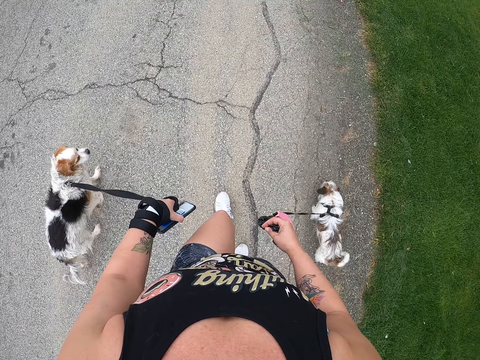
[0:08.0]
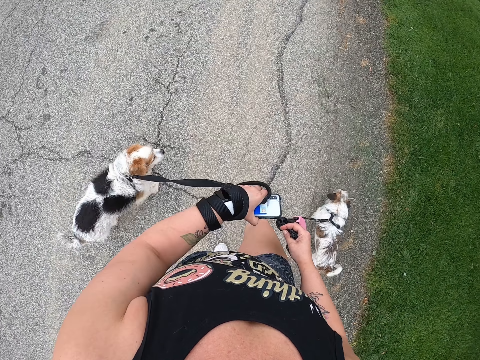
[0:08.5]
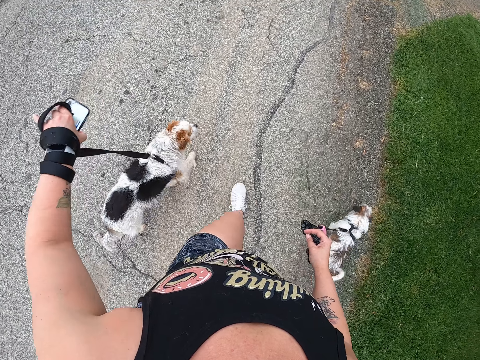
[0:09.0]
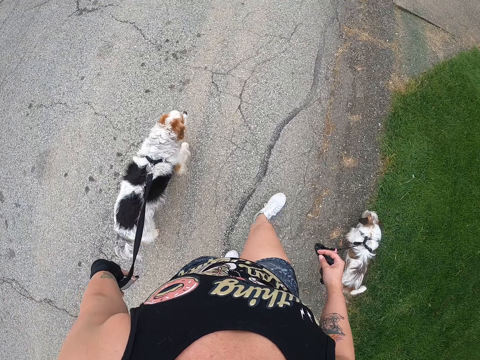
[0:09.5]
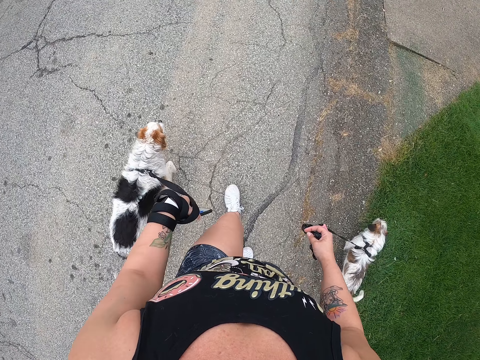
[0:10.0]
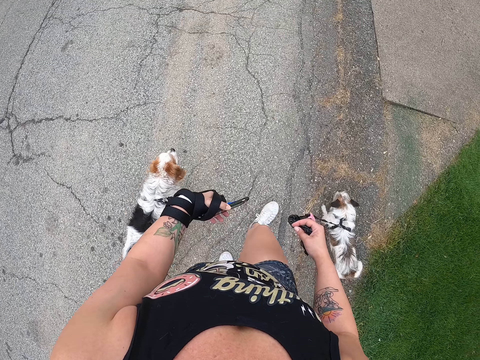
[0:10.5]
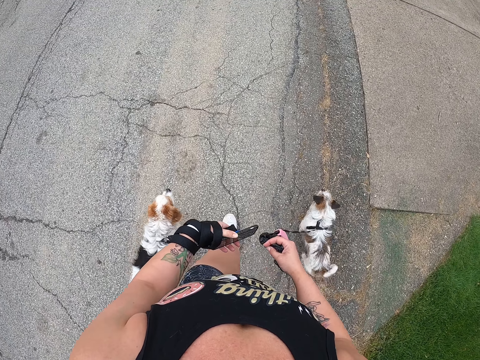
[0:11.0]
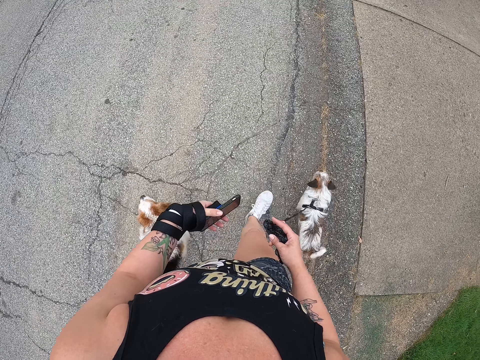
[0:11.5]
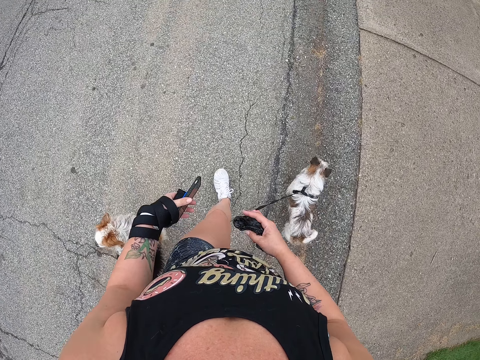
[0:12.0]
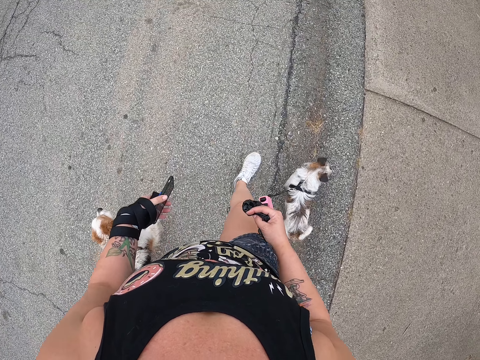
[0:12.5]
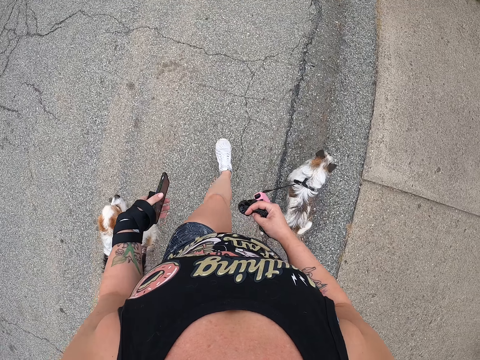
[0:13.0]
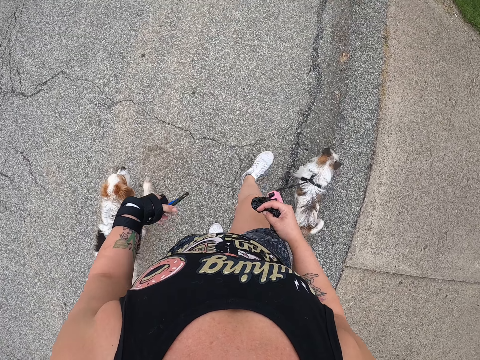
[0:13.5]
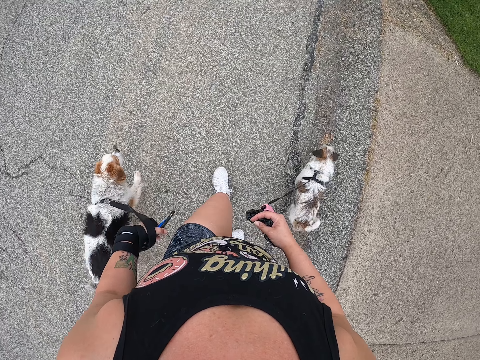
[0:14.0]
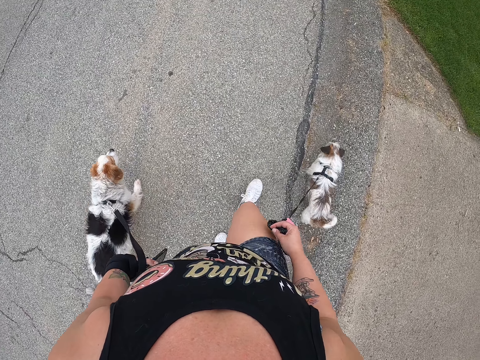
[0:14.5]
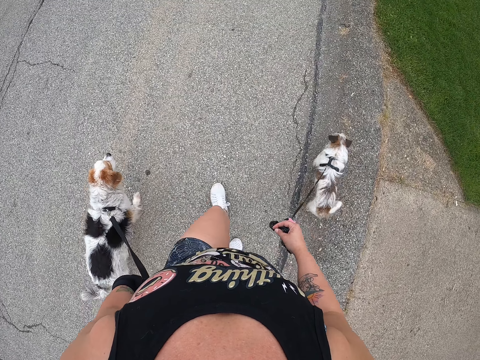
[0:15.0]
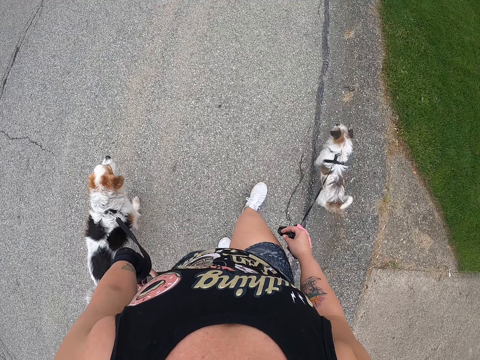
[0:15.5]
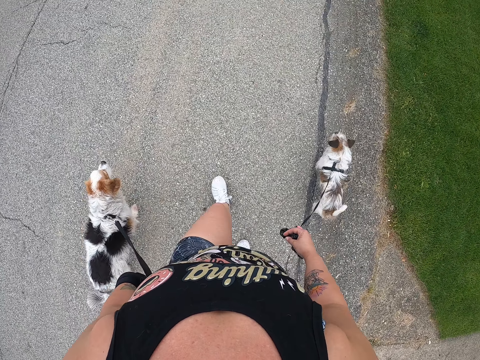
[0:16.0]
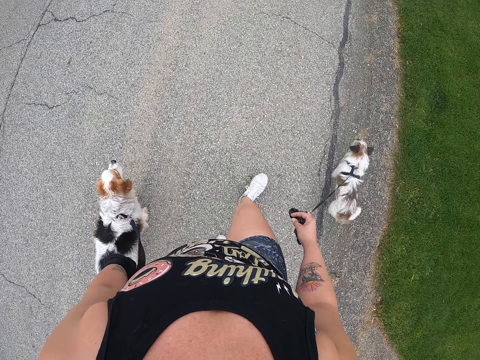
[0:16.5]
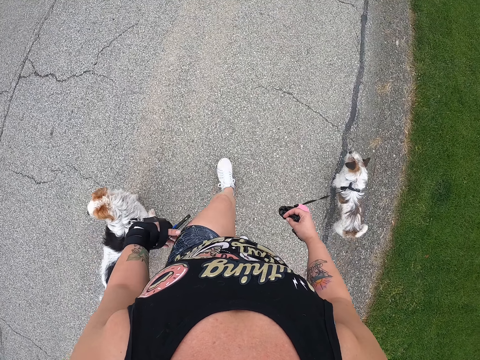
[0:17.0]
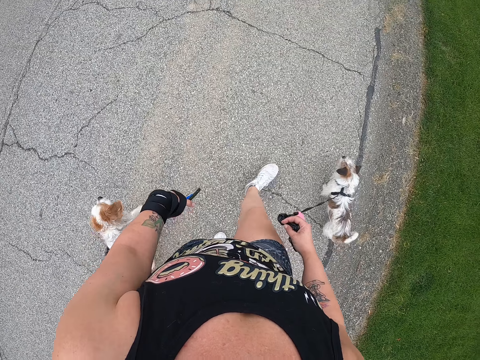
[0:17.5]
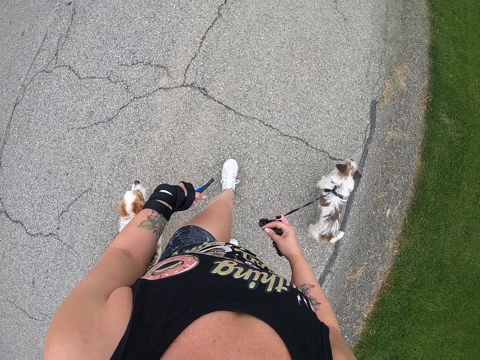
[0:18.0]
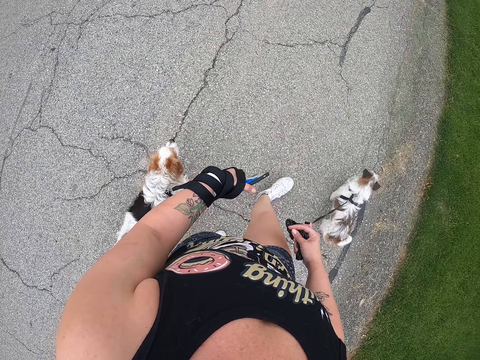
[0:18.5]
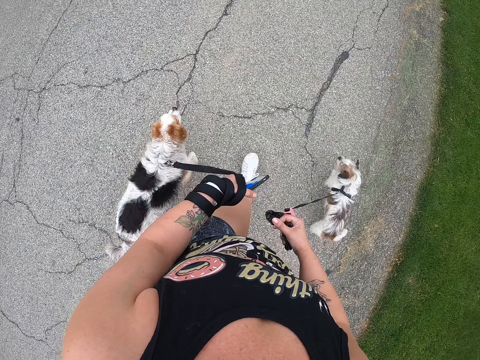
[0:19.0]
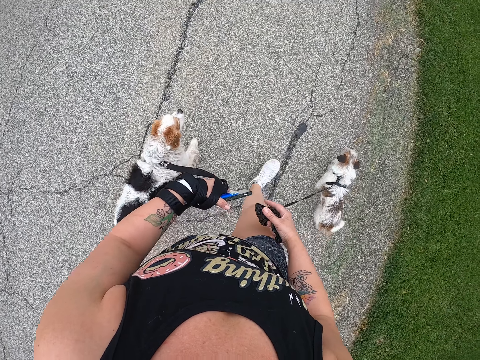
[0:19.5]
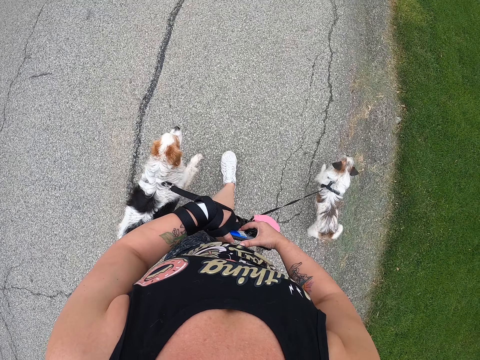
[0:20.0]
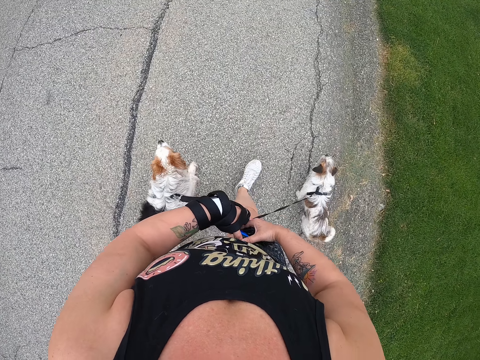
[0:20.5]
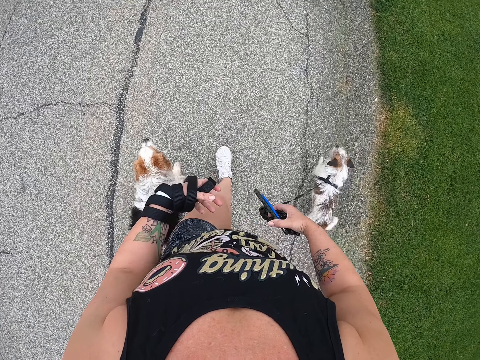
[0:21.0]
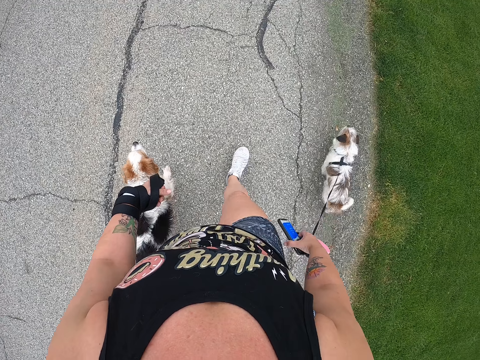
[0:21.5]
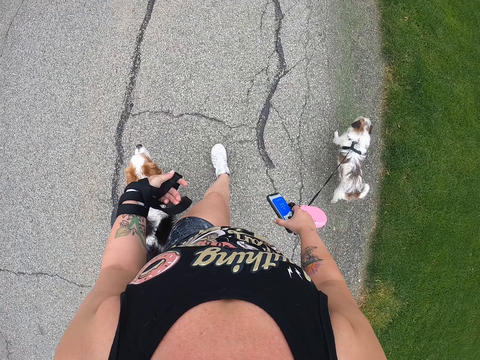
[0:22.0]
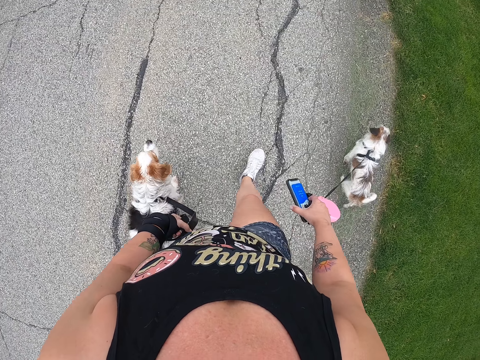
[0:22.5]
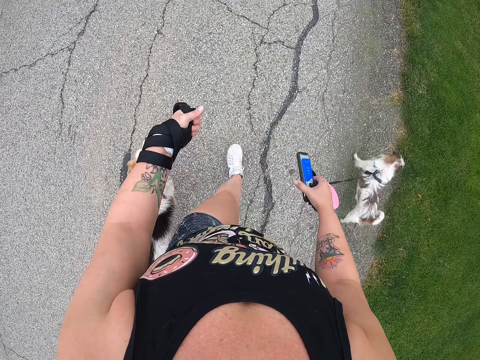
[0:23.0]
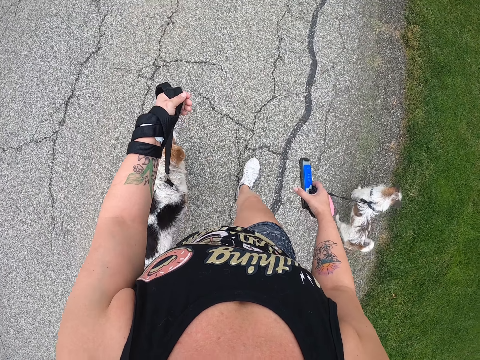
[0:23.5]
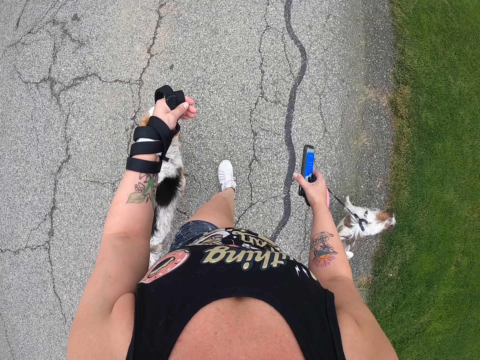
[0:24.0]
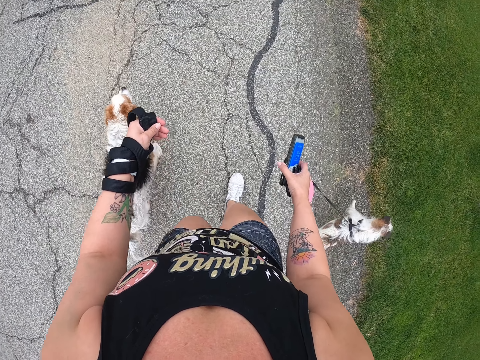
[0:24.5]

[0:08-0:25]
The camera wearer rolls her left hand around the dog leash. She takes her phone with her right hand.

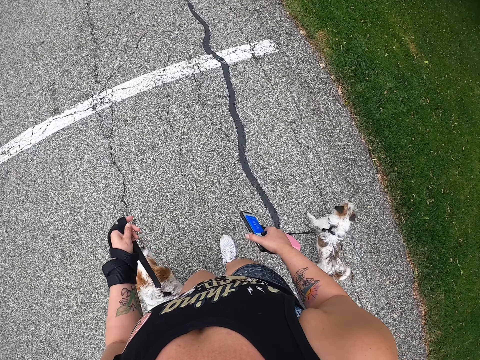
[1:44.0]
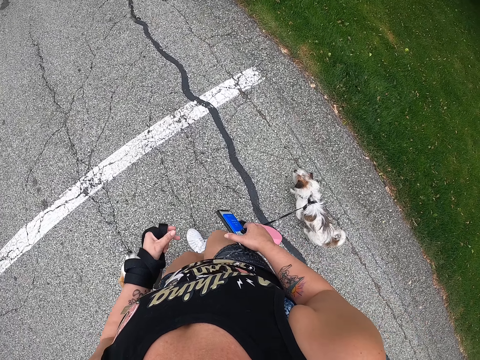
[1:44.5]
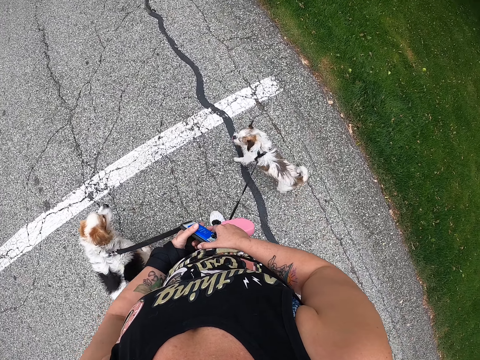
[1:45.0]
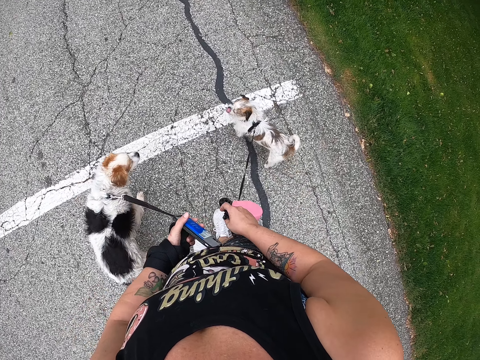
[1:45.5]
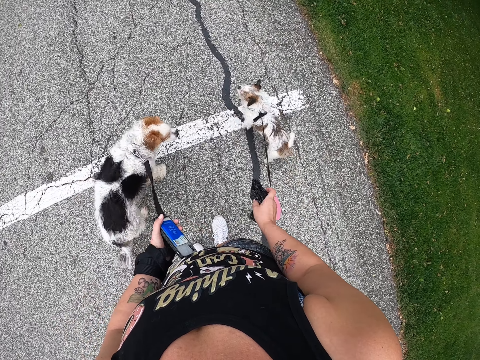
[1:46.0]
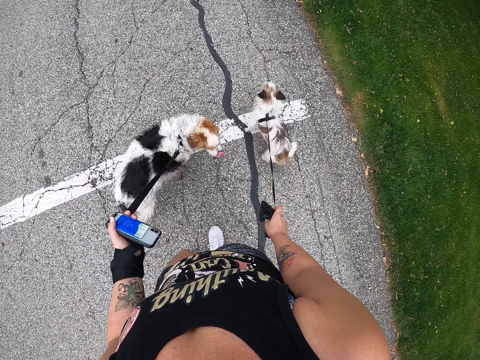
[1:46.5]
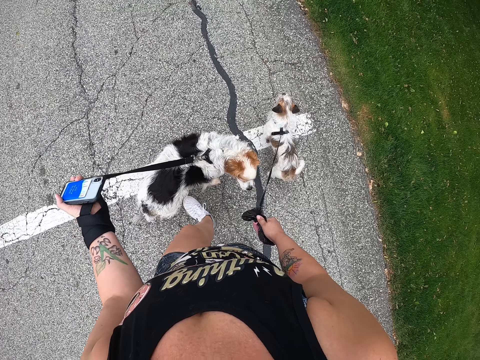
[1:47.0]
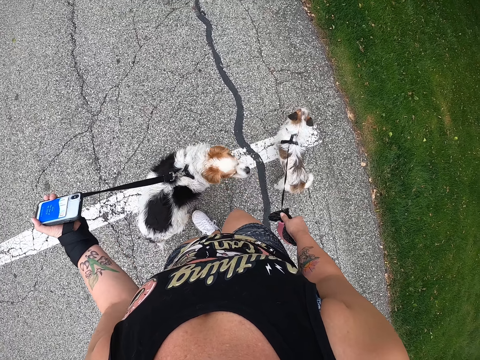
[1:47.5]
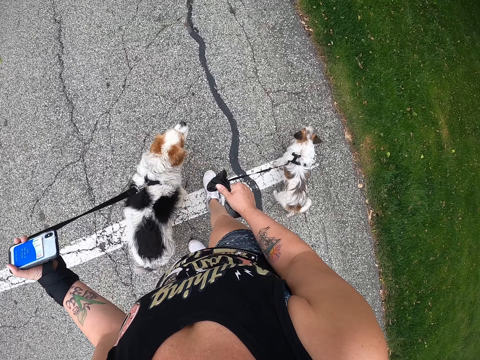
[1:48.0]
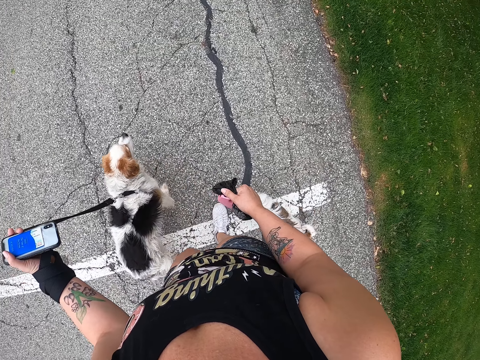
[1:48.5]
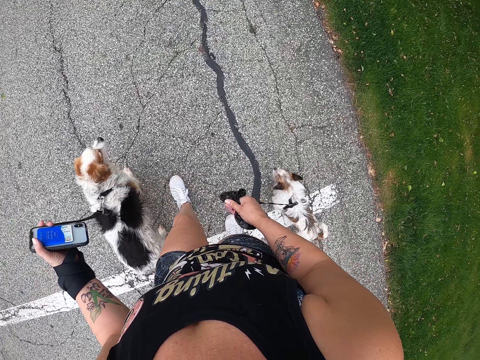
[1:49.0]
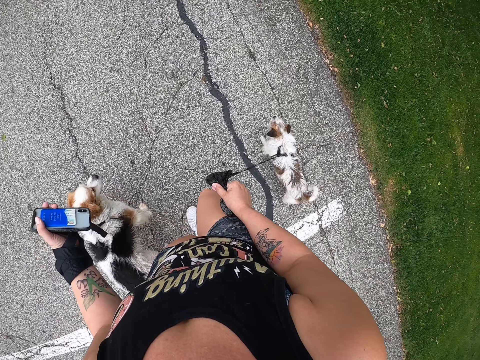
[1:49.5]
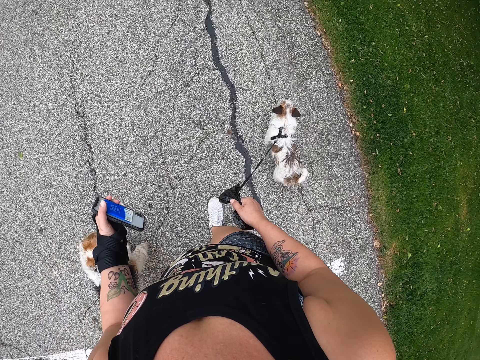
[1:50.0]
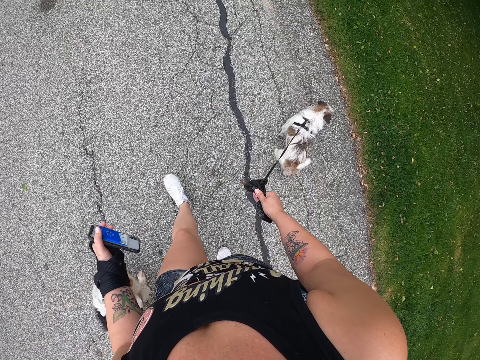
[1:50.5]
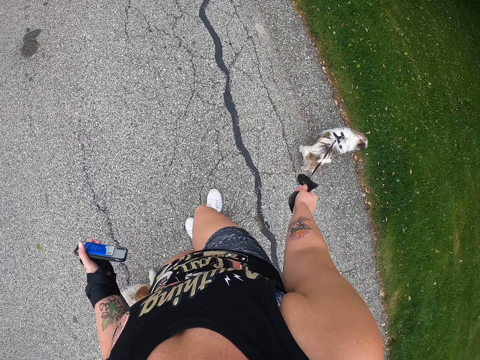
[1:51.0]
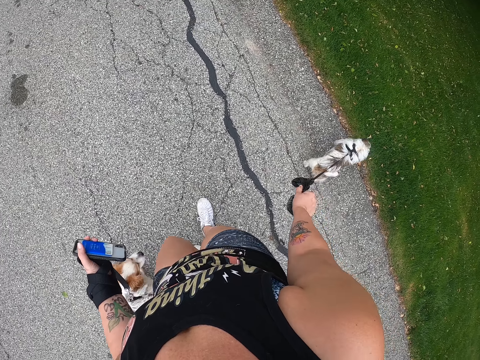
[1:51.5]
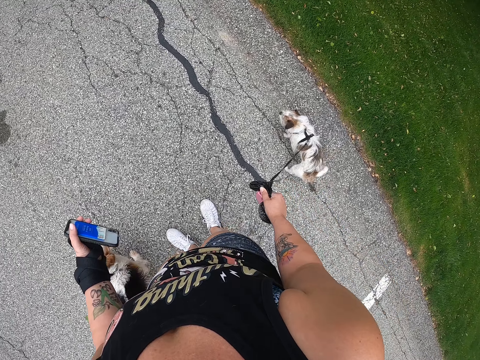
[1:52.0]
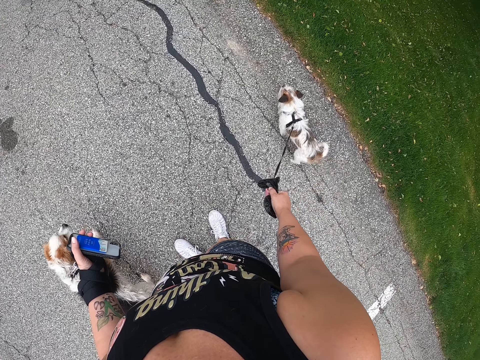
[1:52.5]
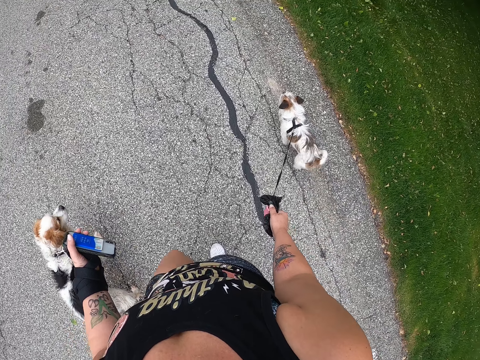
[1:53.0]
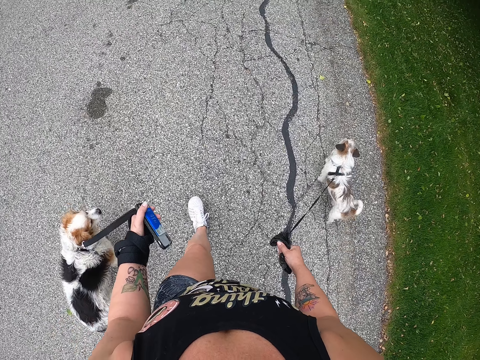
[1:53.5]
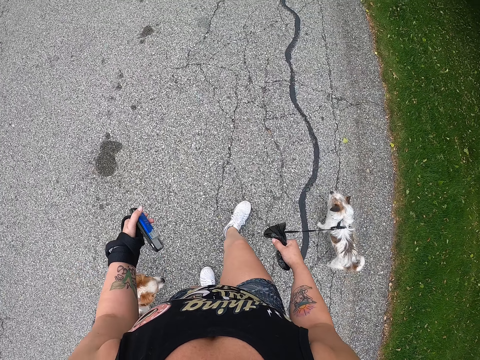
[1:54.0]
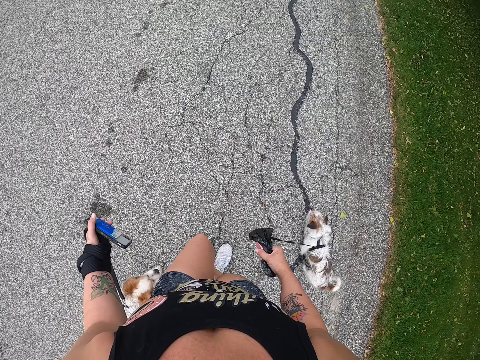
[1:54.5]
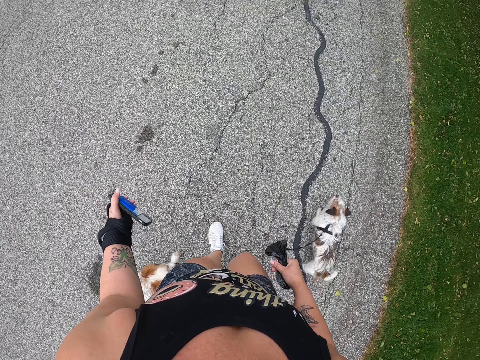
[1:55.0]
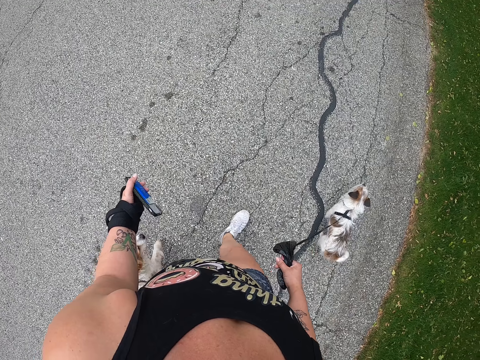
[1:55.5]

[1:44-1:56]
The camera wearer takes her phone with her left hand. She pulls the dog leashes and walks with her dogs.
